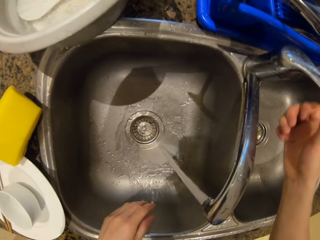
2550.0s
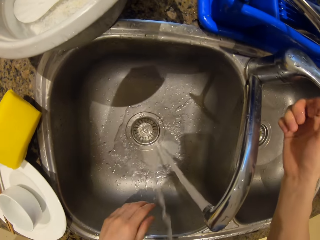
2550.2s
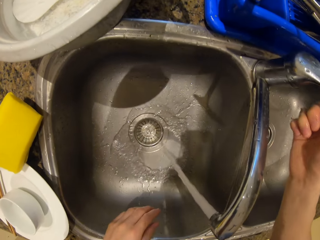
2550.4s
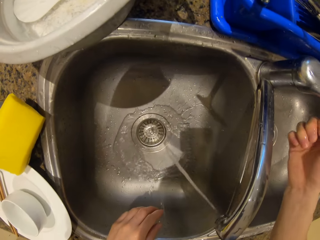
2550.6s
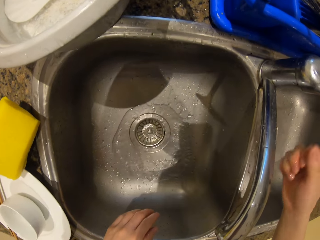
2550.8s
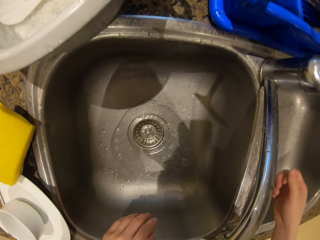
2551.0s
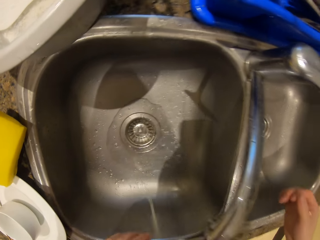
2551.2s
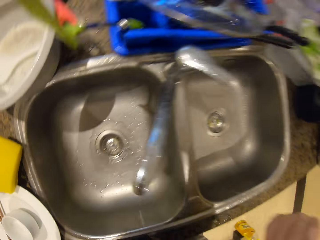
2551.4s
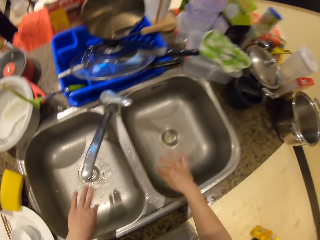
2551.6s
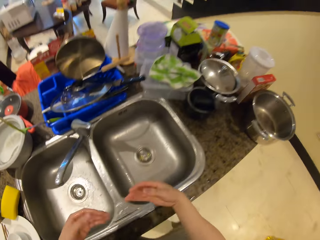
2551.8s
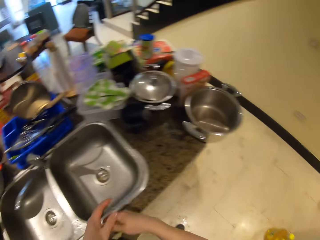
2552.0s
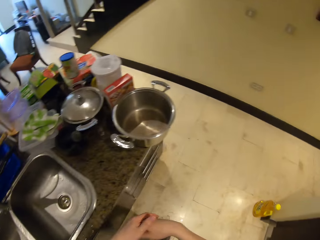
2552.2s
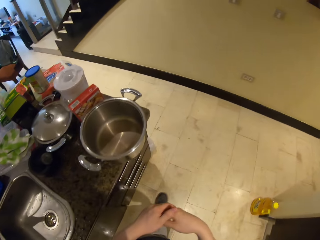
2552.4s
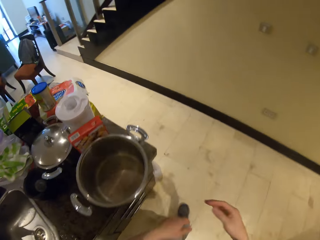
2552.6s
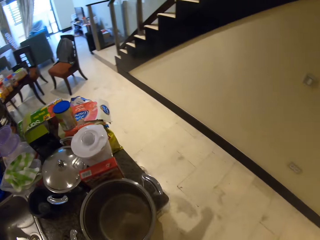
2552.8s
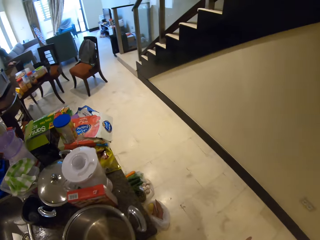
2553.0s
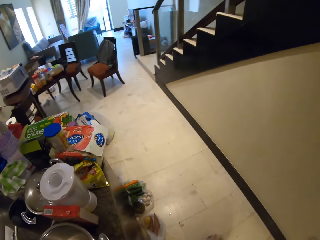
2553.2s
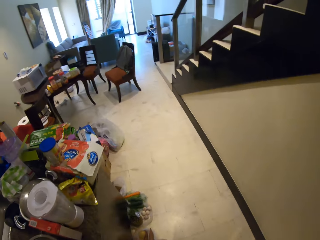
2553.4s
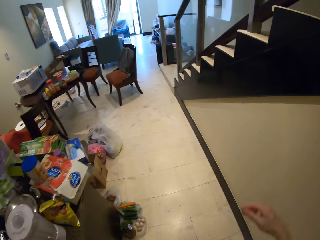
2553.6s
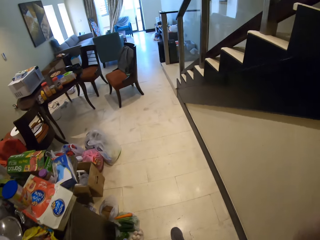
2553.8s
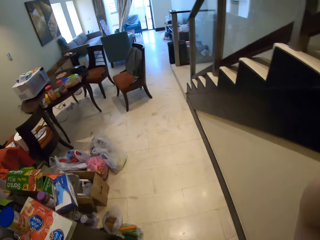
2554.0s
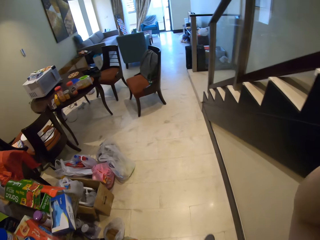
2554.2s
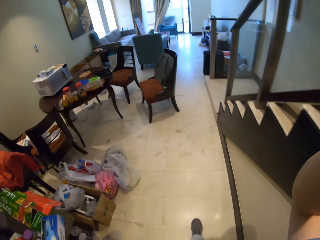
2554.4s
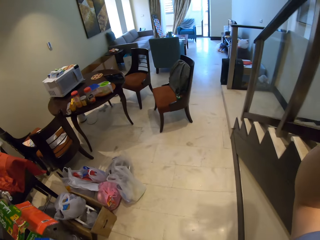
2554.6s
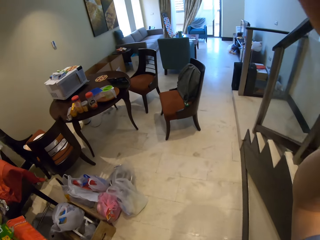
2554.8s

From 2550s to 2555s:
The camera wearer spits in the sink. He closes the tap. He spits in the sink. He shakes his hands. He walks towards the dining table. He adjusts his camera.
